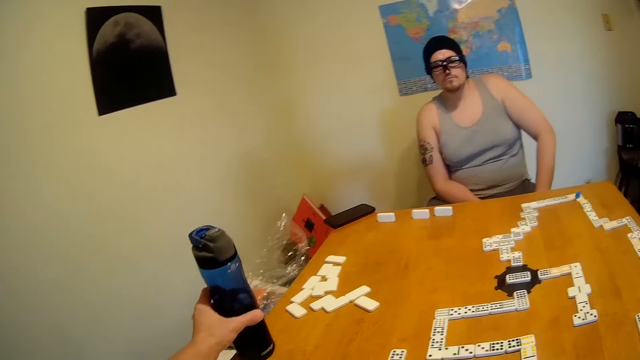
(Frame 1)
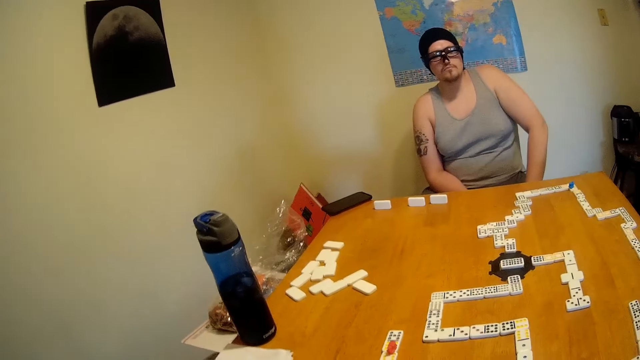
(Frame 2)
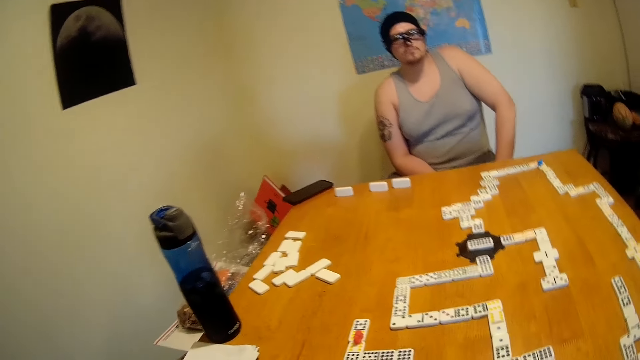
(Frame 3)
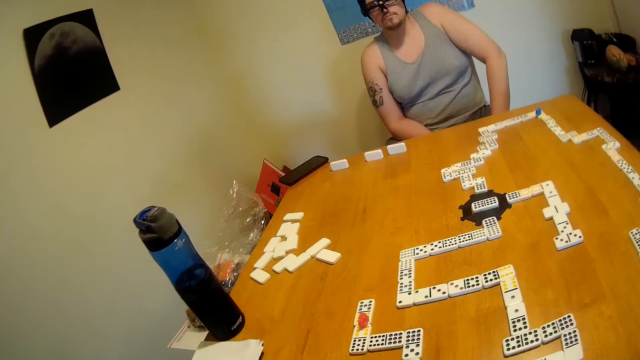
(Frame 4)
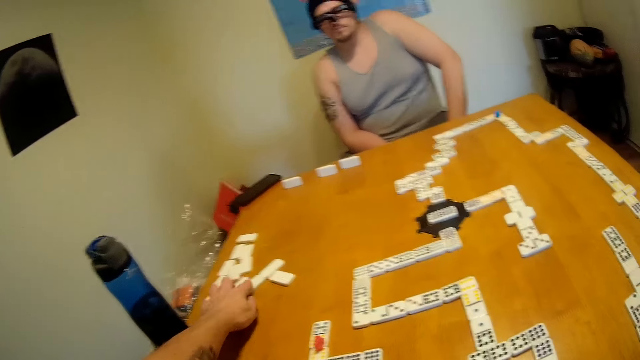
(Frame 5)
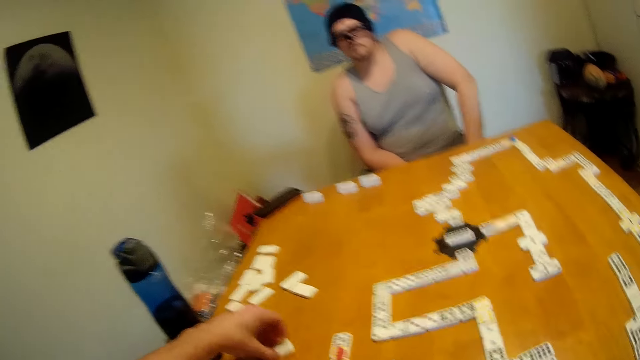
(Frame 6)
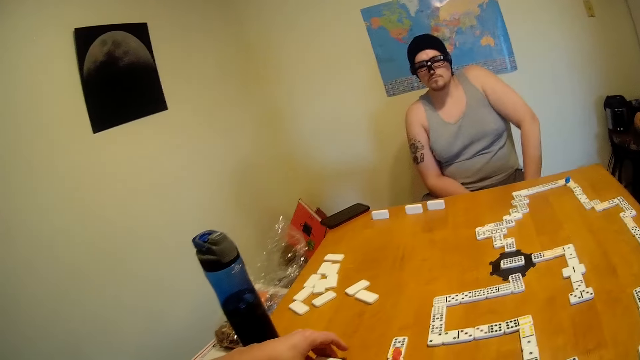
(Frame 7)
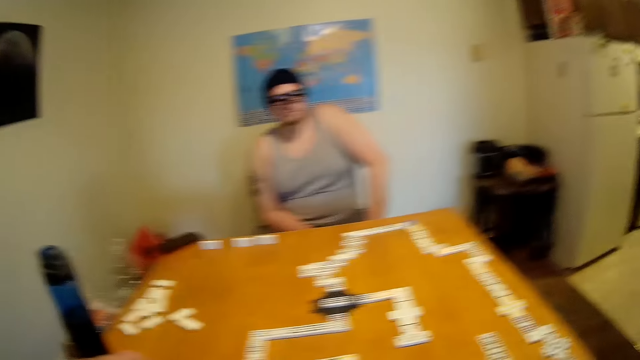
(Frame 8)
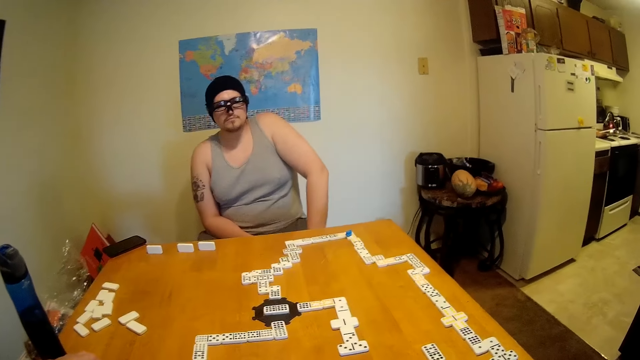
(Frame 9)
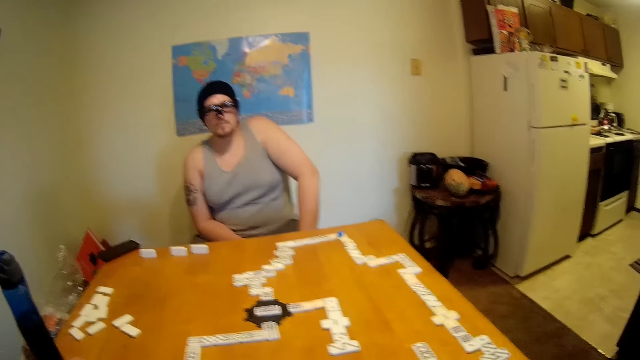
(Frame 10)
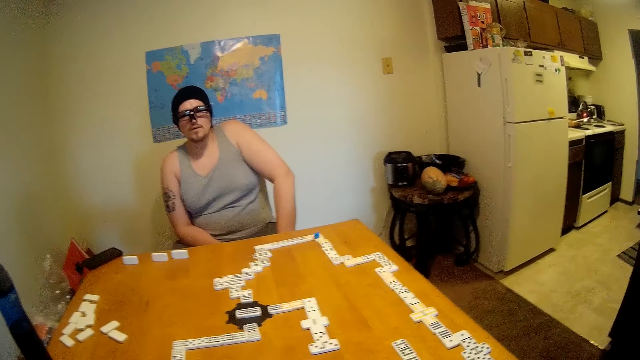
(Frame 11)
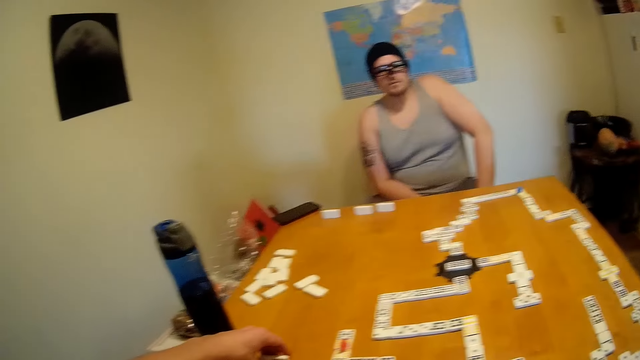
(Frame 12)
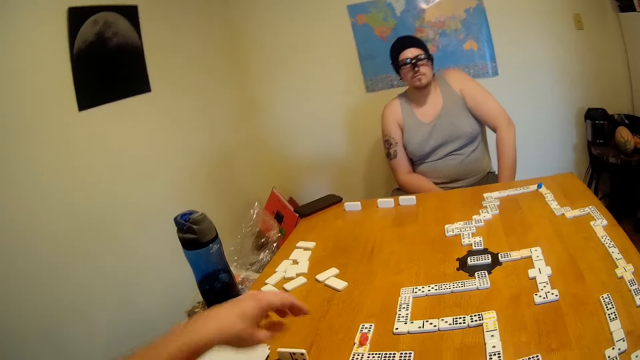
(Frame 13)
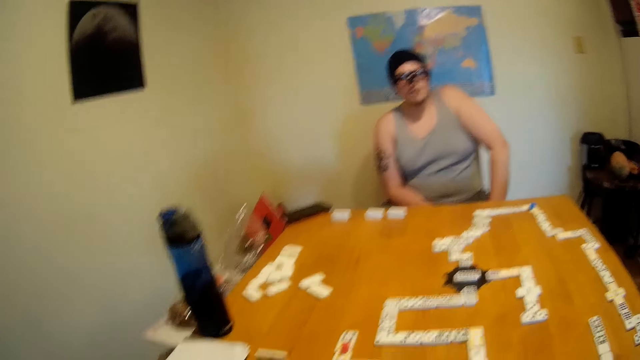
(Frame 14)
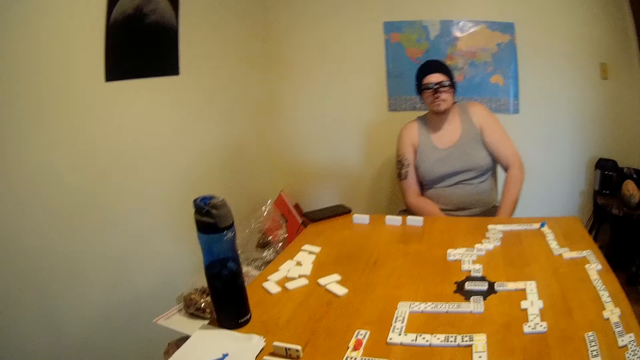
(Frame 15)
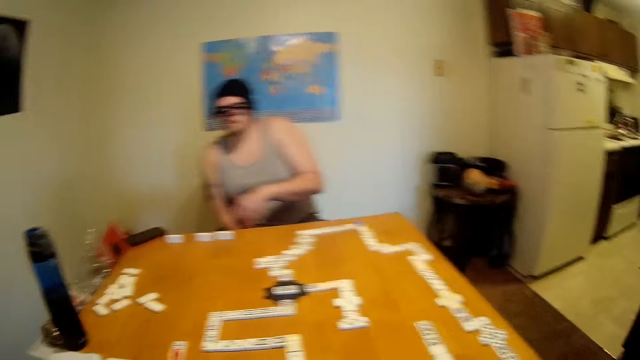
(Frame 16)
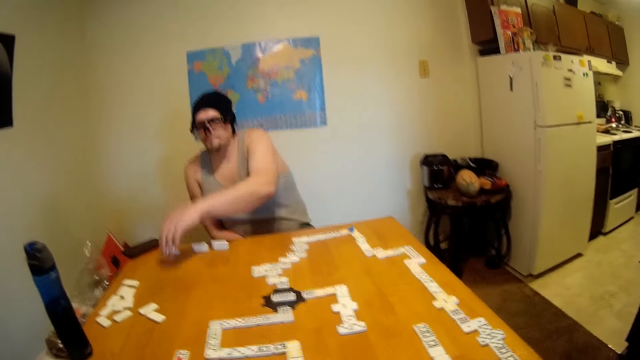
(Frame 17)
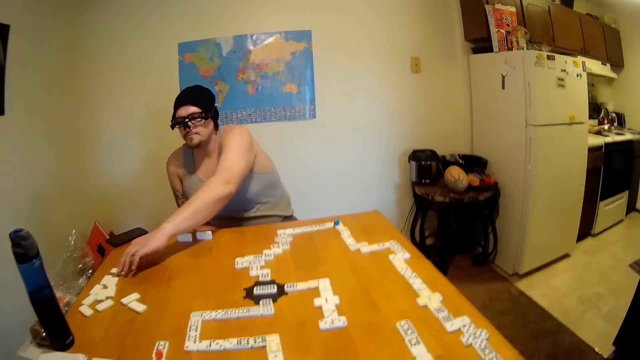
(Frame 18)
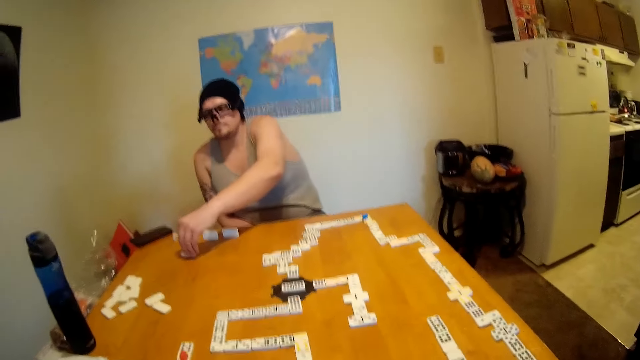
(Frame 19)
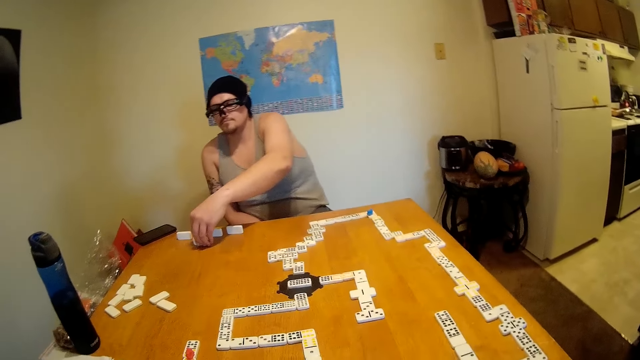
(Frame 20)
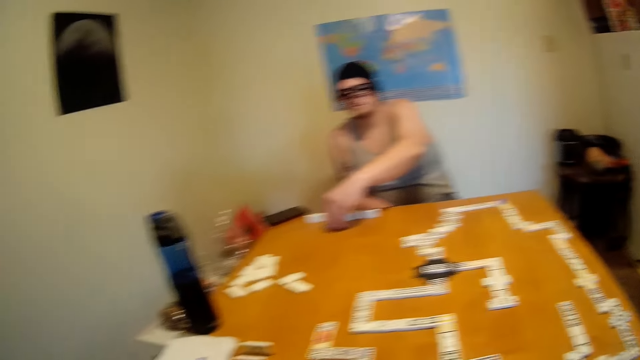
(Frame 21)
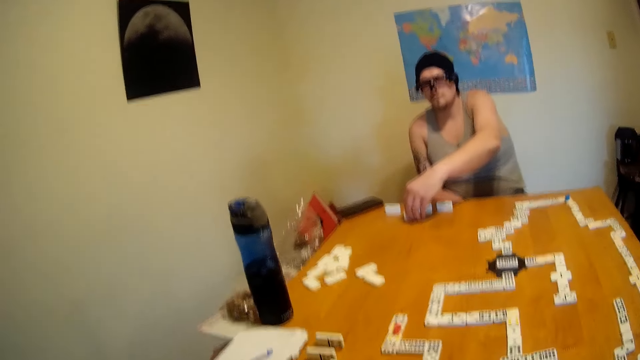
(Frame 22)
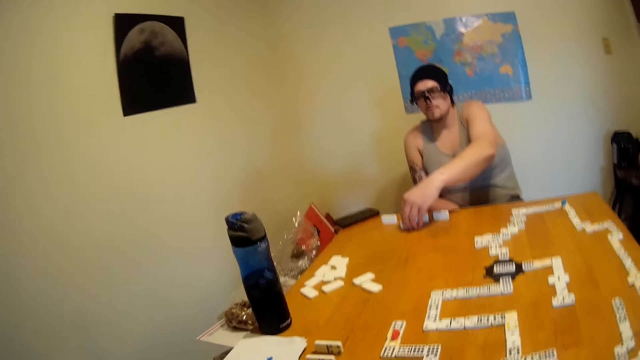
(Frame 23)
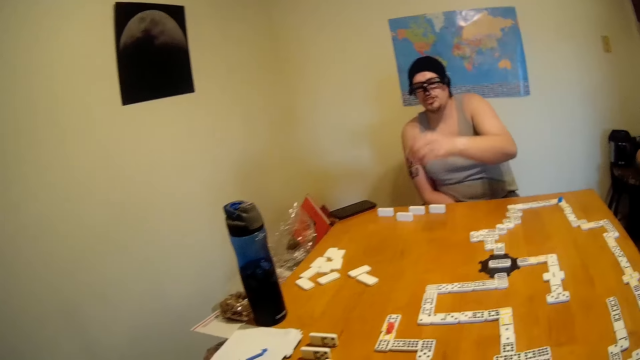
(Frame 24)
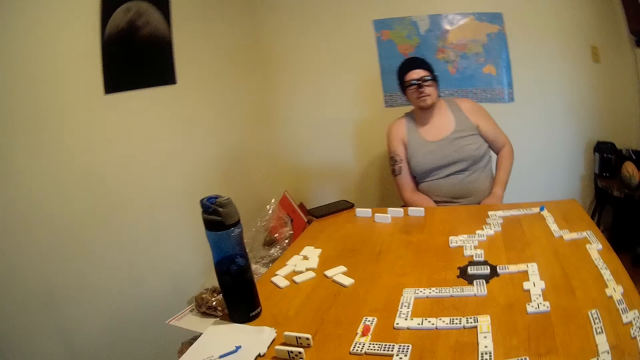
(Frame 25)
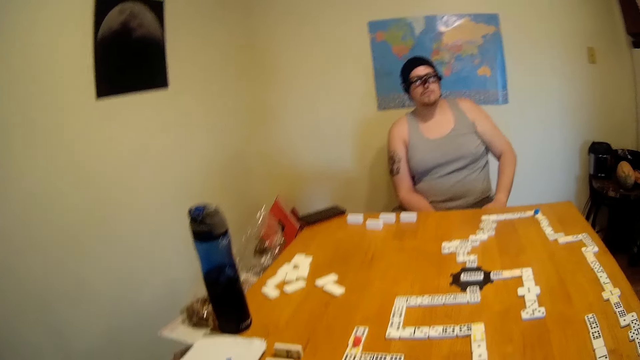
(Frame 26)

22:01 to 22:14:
The camera wearer lifts a water bottle from the paper. They place the water bottle aside on the table. They move a tile on the table. They look around the table. A man moves a tile or domino on the table. The man holds the domino.

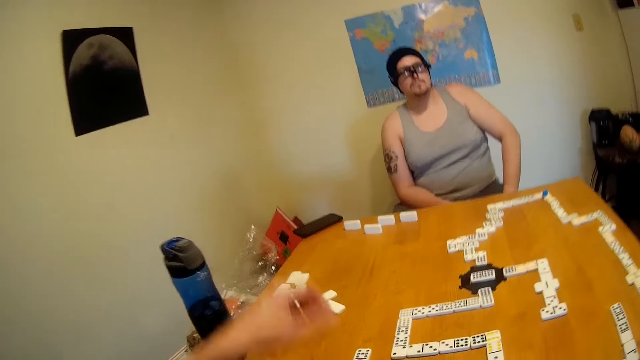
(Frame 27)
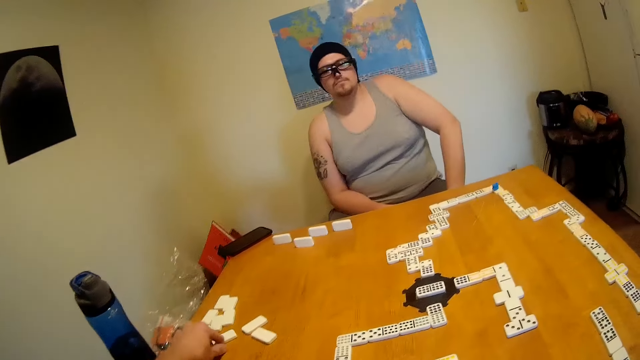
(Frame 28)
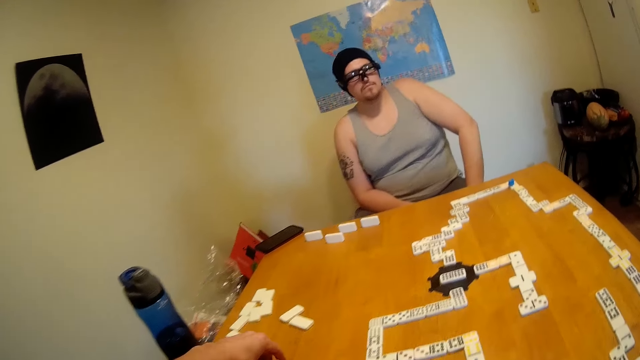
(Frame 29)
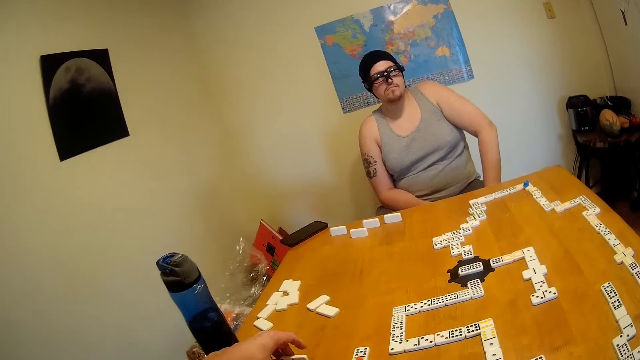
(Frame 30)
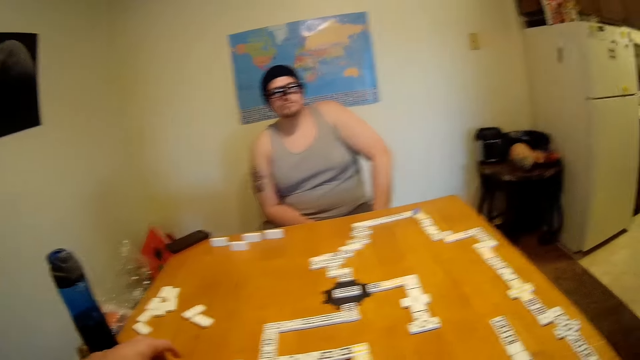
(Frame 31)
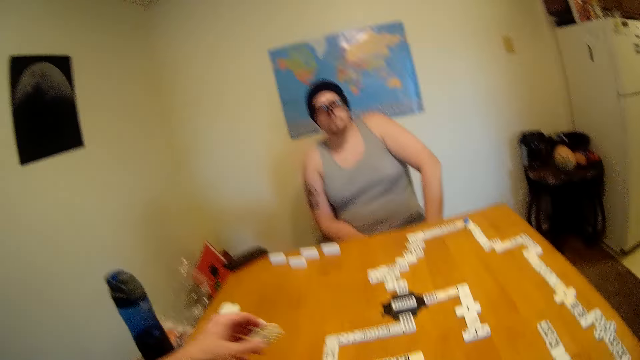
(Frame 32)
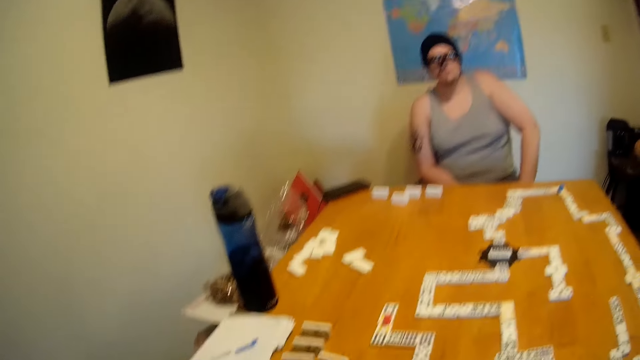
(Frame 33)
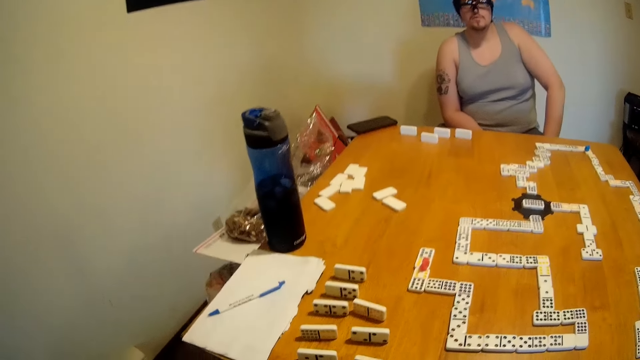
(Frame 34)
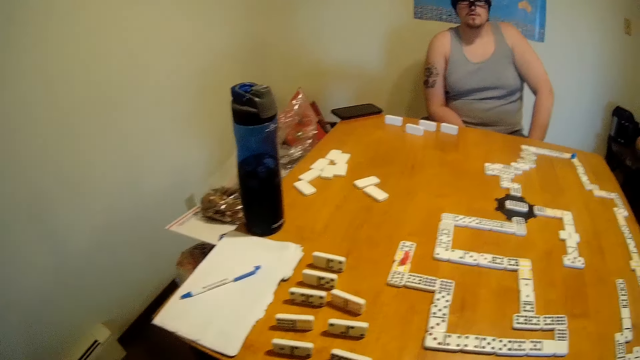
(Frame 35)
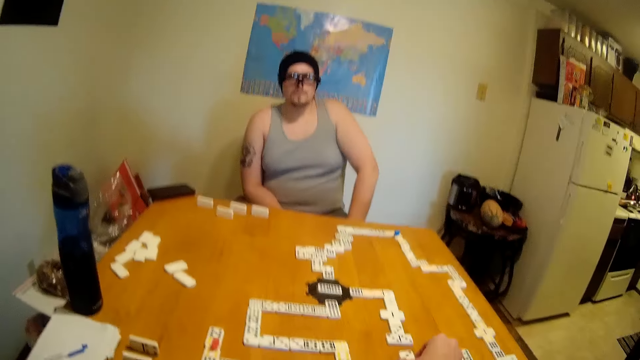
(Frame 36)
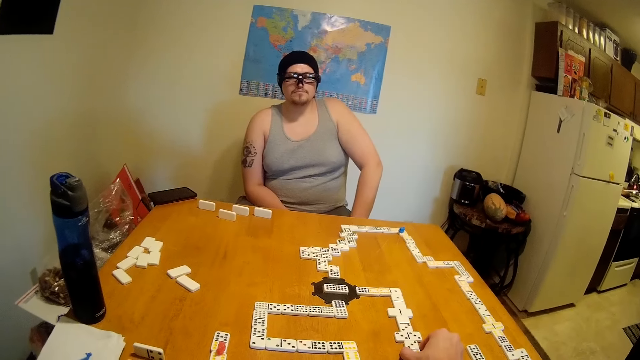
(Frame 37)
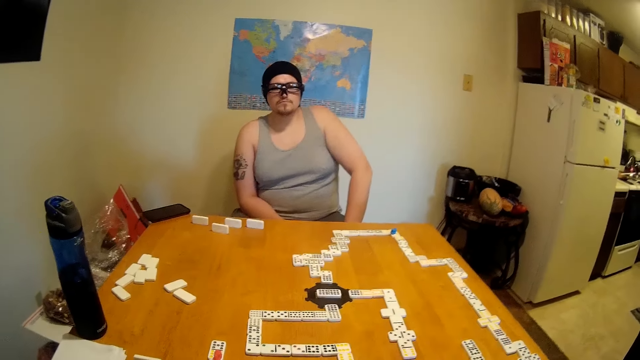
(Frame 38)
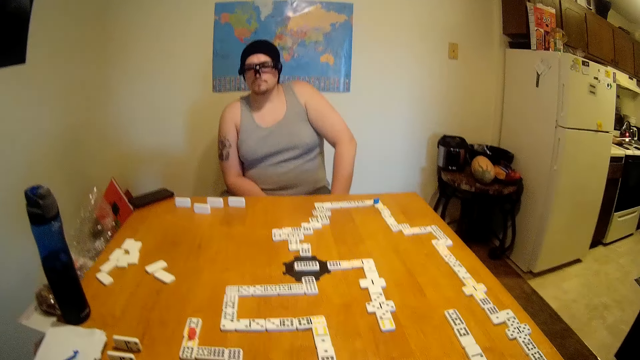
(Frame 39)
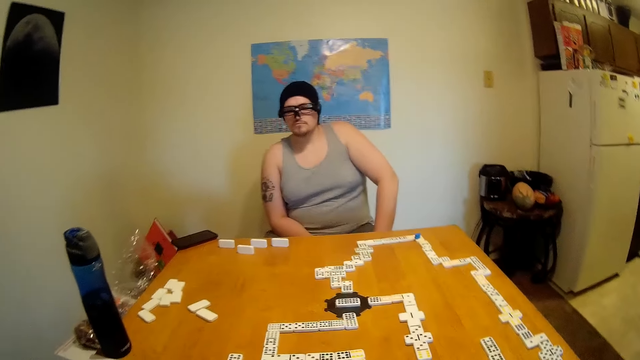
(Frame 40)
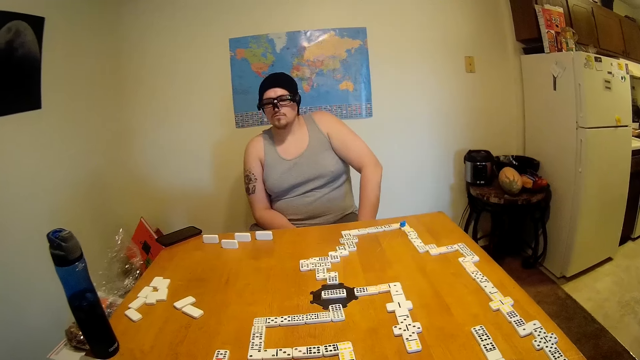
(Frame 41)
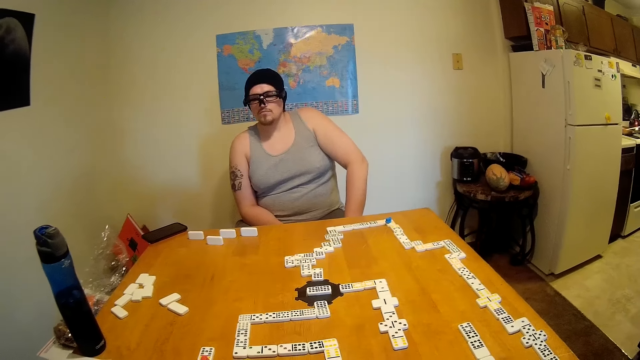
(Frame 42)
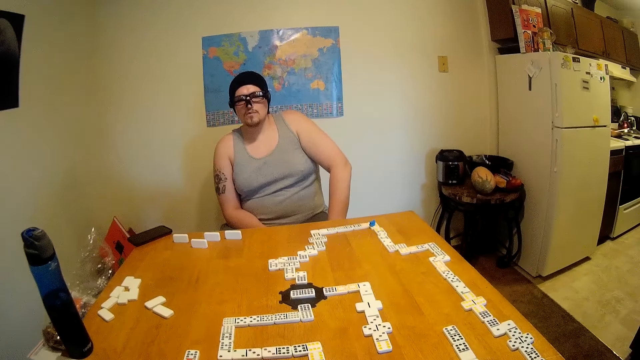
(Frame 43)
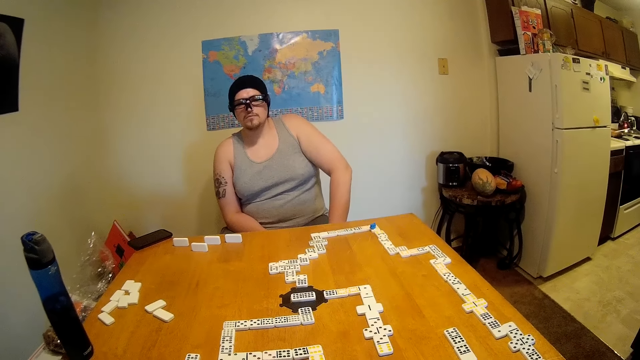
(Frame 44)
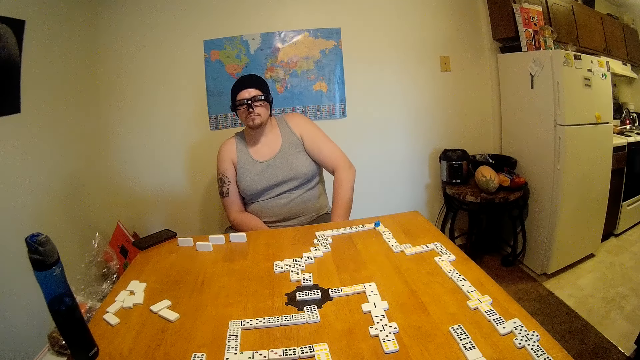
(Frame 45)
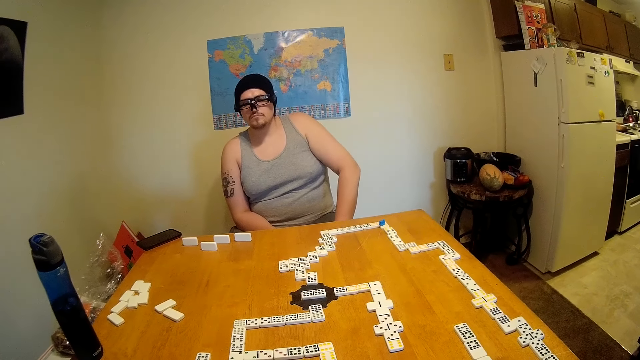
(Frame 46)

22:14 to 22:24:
The camera wearer moves a tile on the table. They lift the tile from the table. They place the tile at the end of a domino chain. They look around the table.
